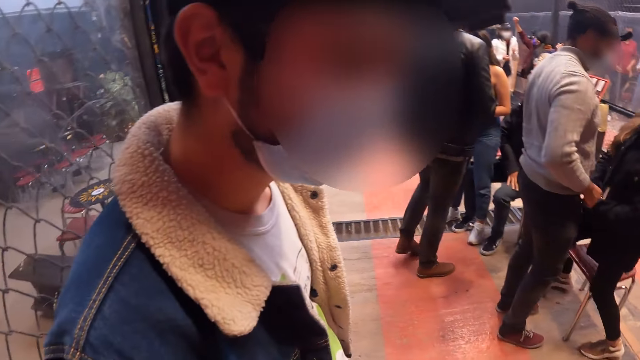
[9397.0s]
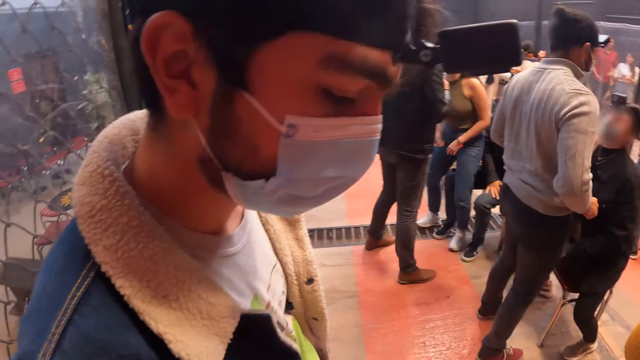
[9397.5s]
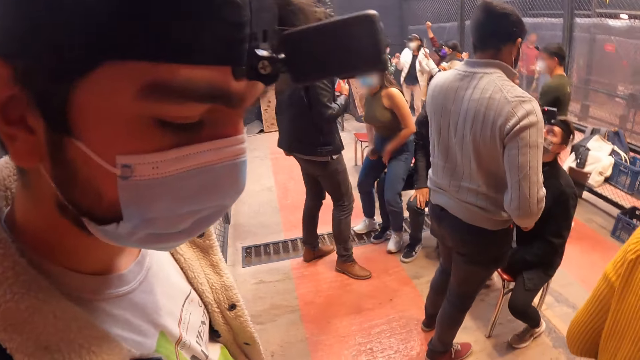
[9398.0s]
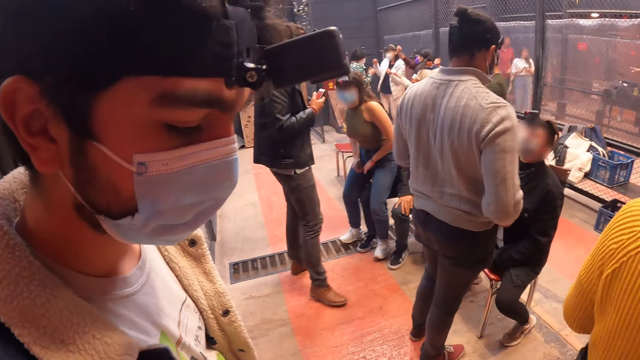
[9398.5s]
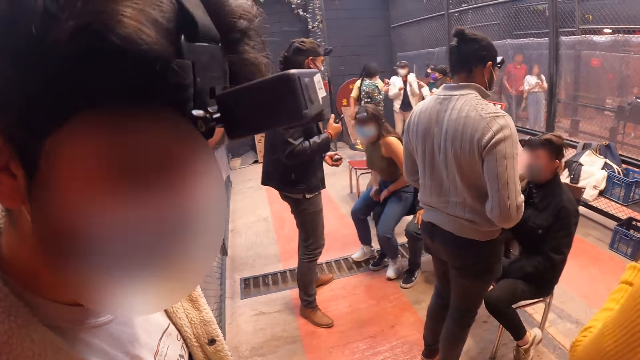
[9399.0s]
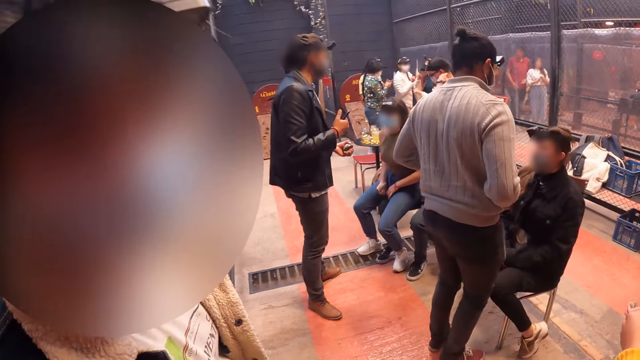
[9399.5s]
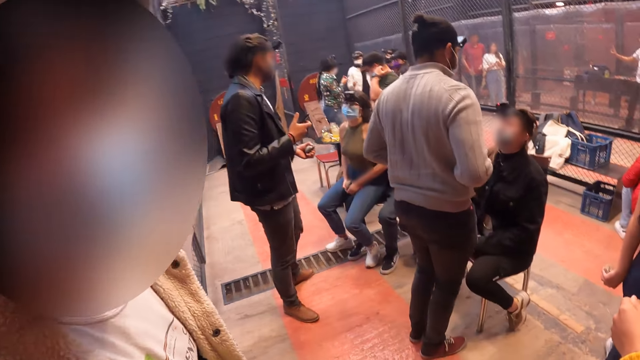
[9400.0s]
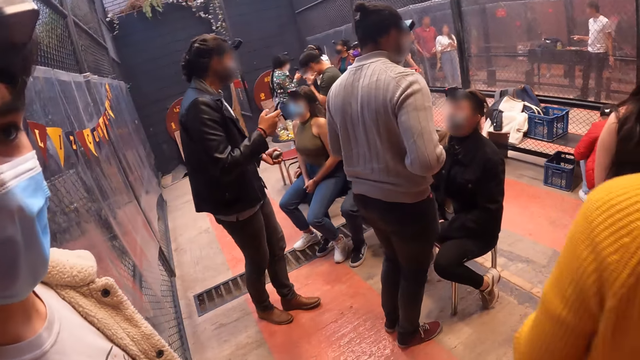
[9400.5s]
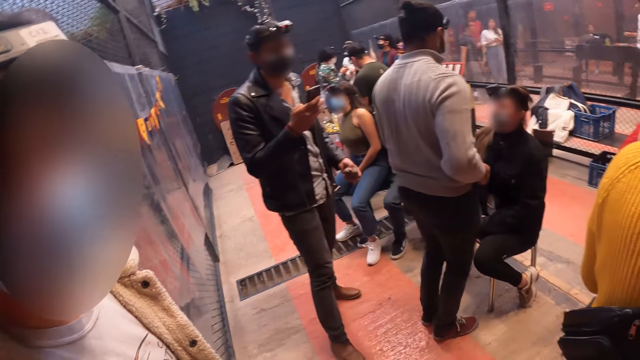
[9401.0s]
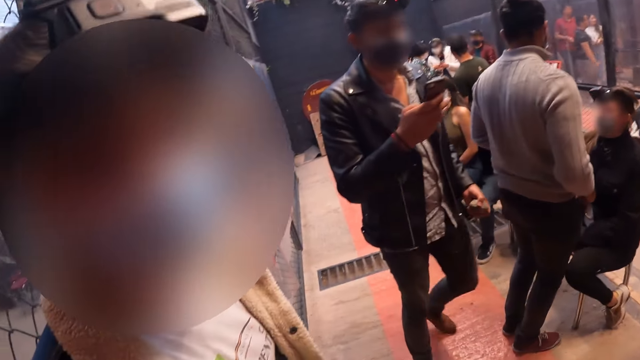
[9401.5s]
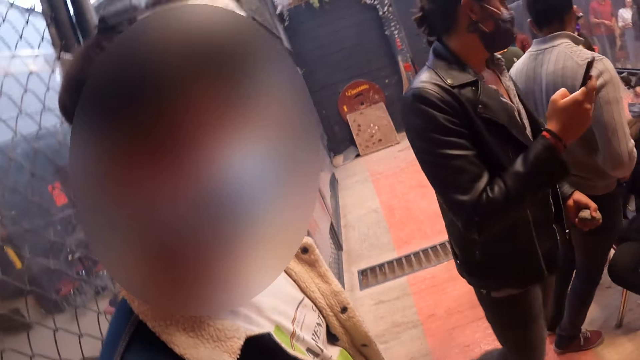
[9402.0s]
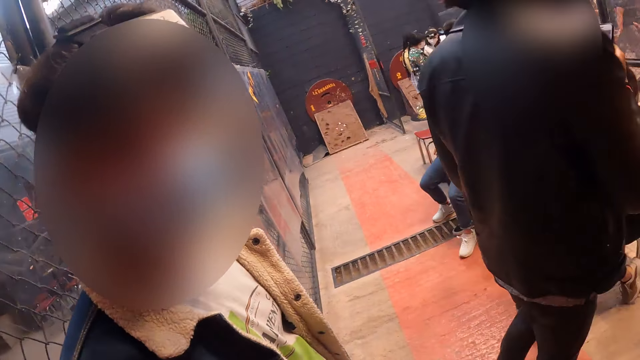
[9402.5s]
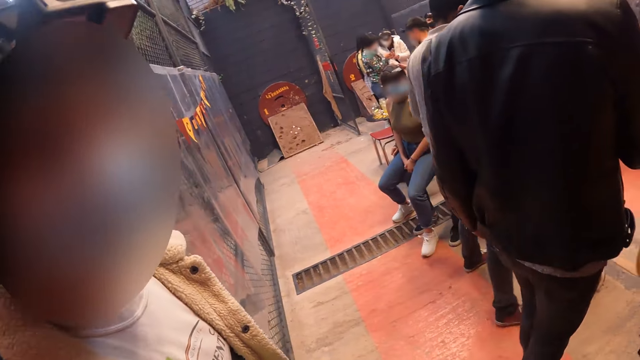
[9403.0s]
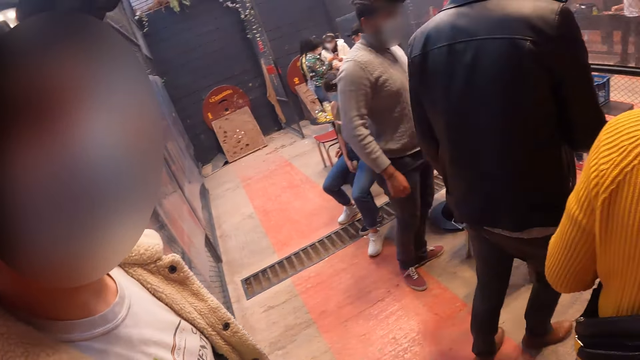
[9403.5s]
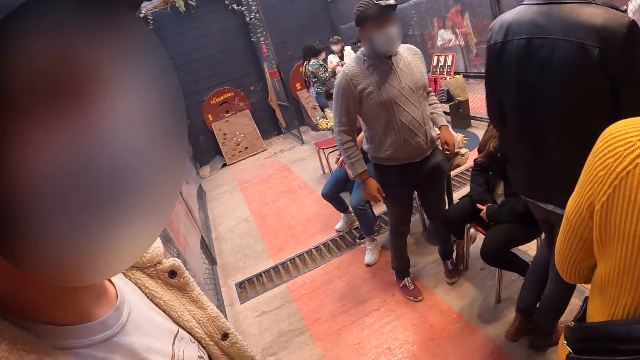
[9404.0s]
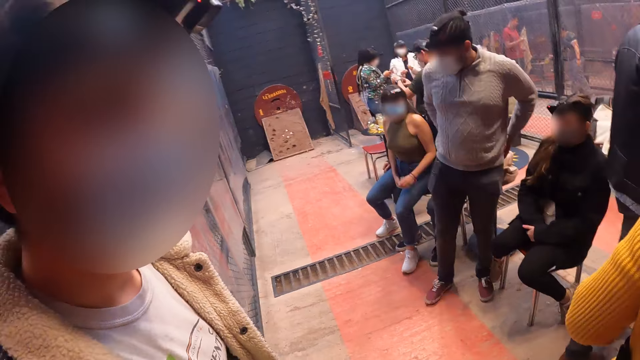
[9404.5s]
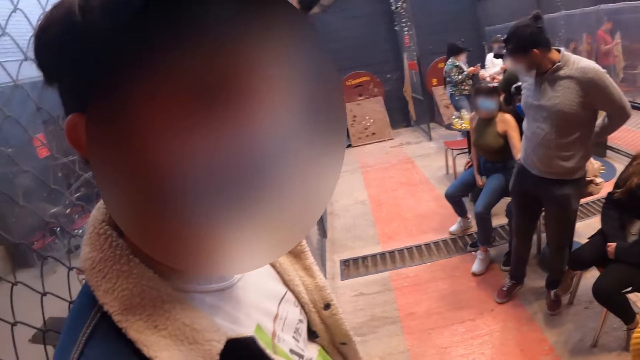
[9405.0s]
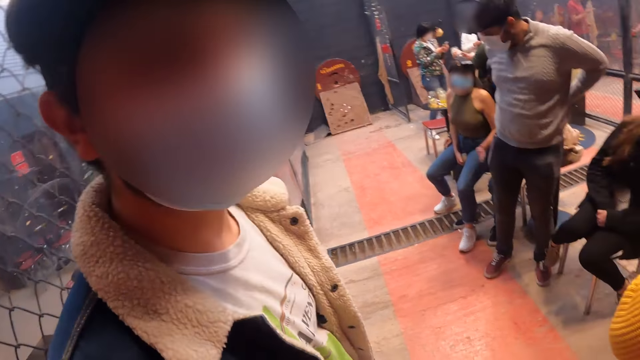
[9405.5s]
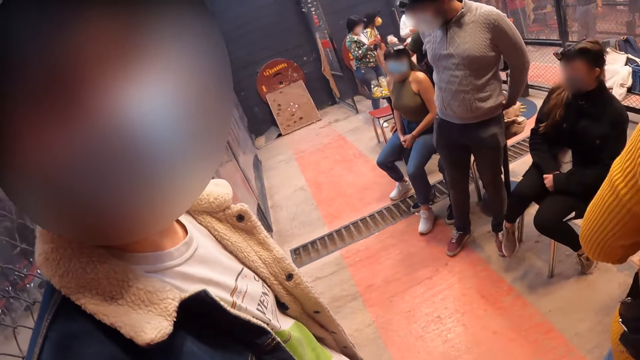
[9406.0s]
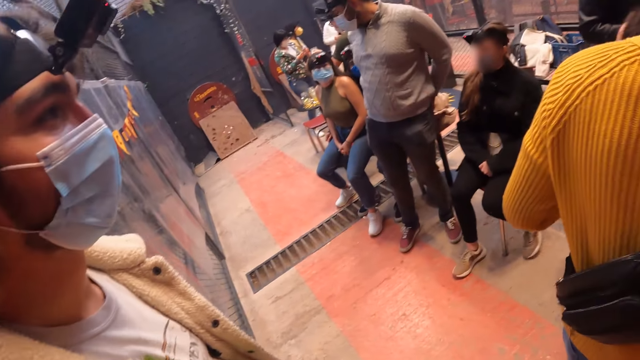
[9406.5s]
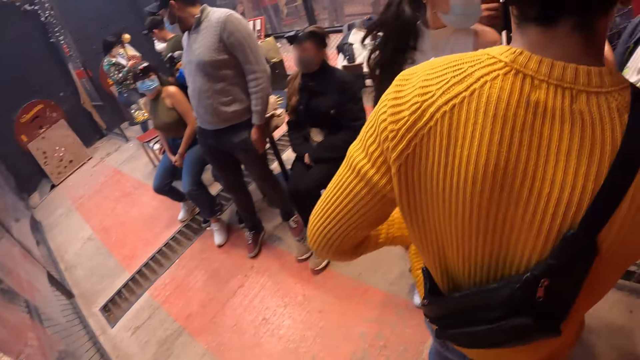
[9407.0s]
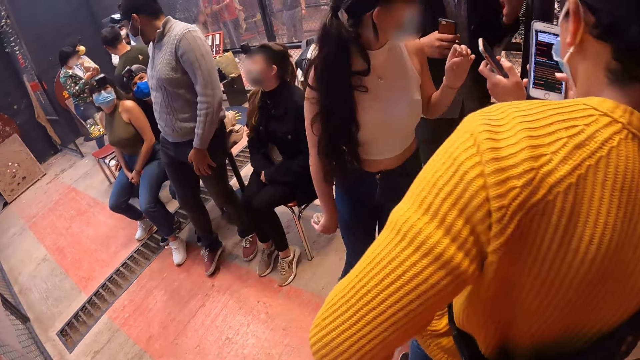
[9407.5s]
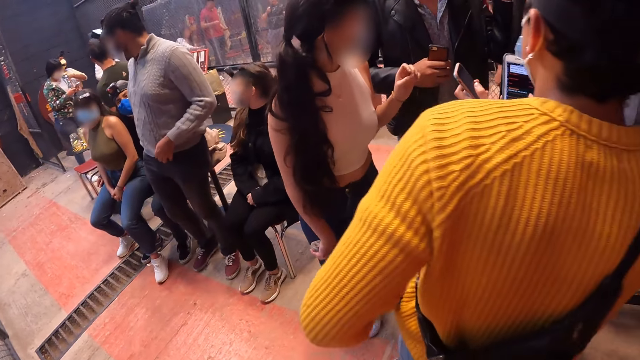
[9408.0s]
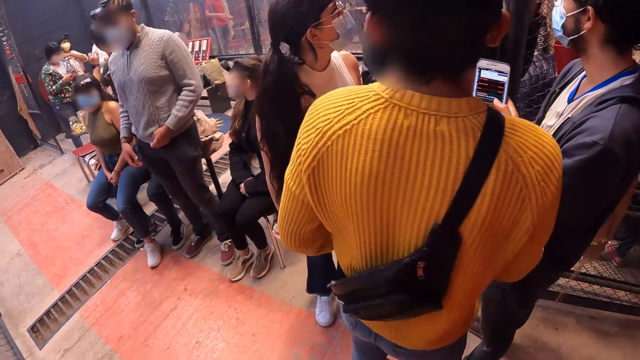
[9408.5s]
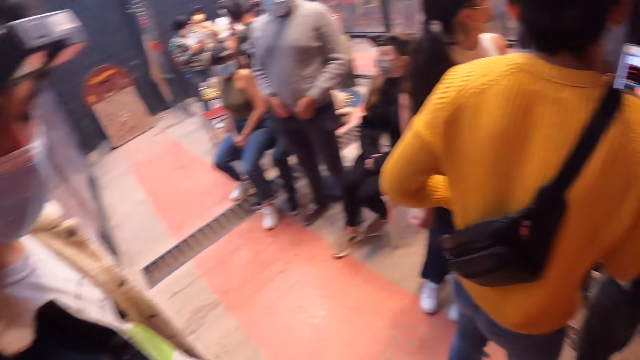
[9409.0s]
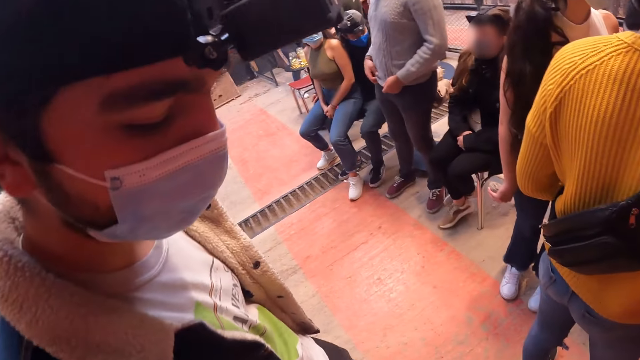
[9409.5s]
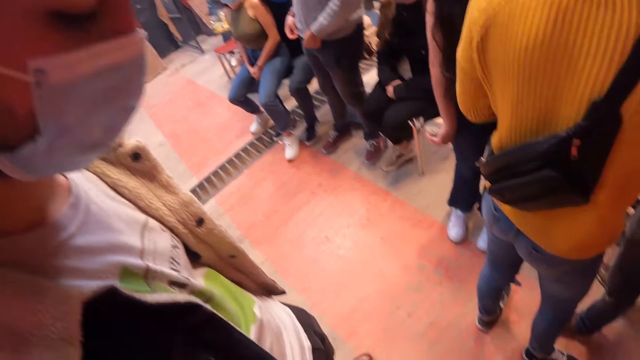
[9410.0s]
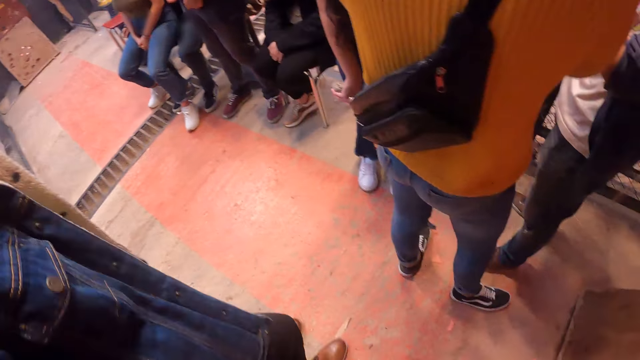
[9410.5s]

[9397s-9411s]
The woman sits on the chair on the floor. Another woman sits on a man's legs. Another man walks towards the first woman. The camera wearer speaks to a person. A third man adjusts his trousers with both hands. The camera wearer looks around.

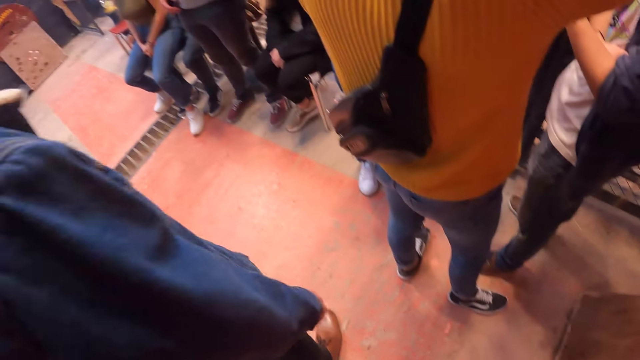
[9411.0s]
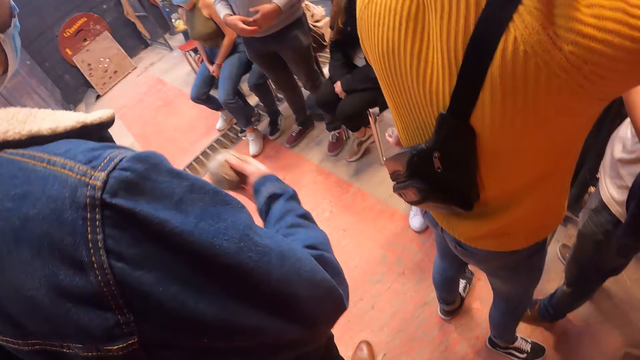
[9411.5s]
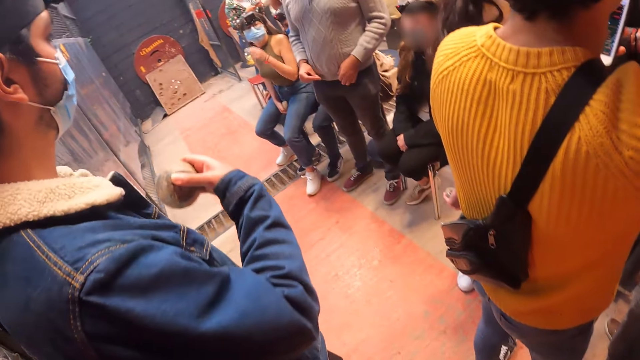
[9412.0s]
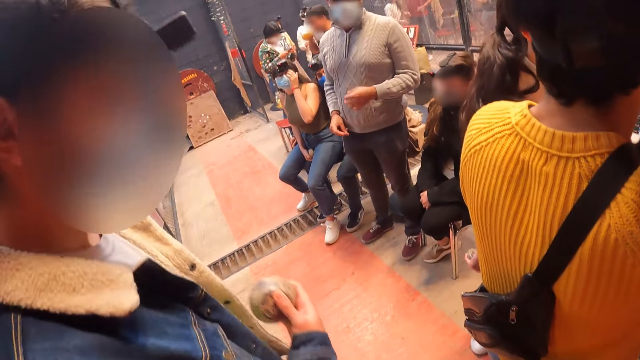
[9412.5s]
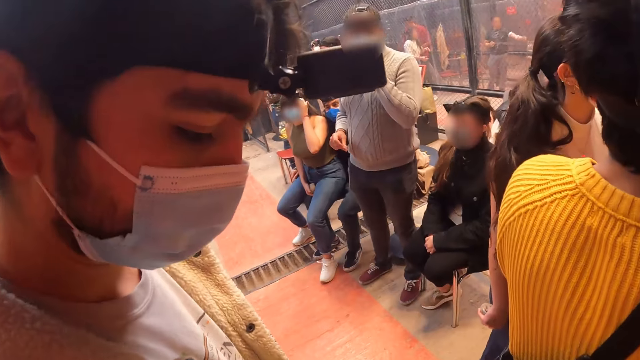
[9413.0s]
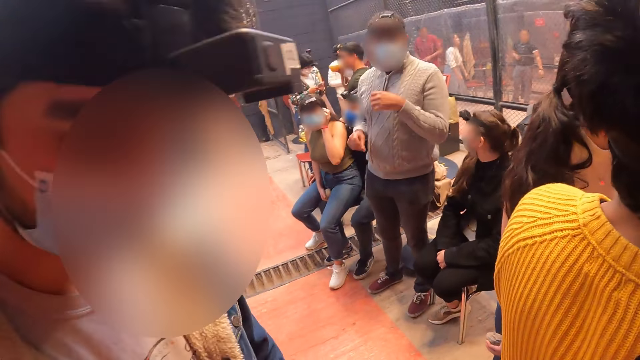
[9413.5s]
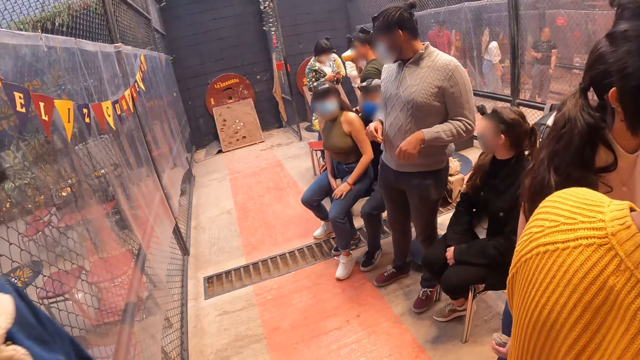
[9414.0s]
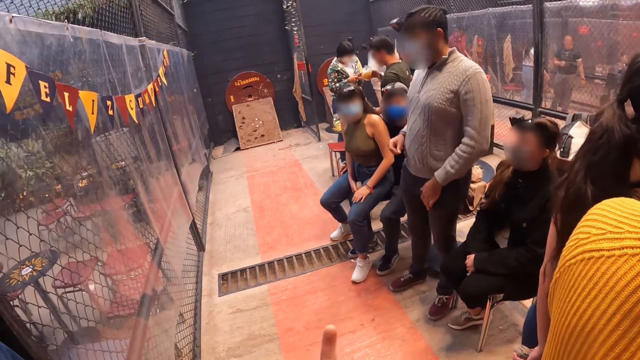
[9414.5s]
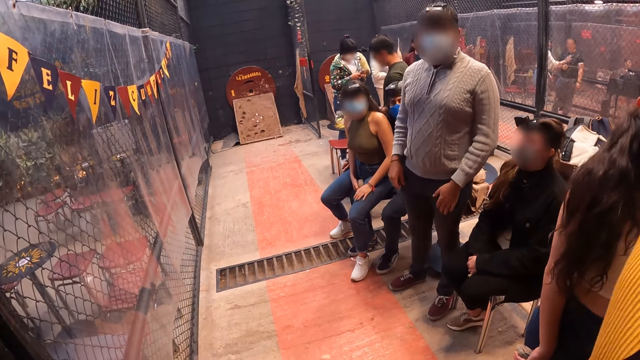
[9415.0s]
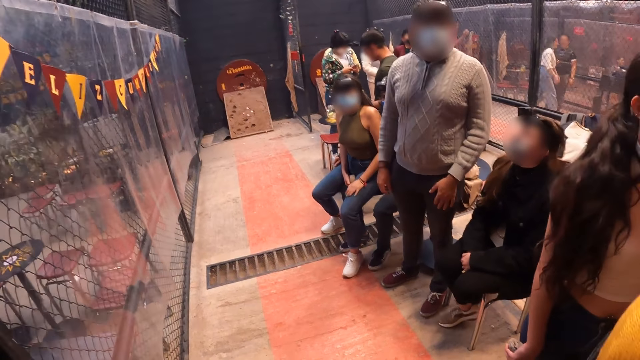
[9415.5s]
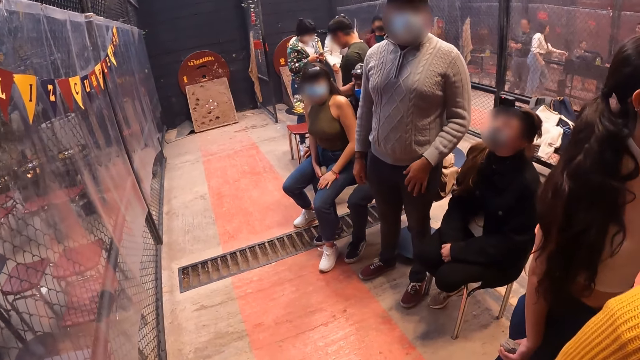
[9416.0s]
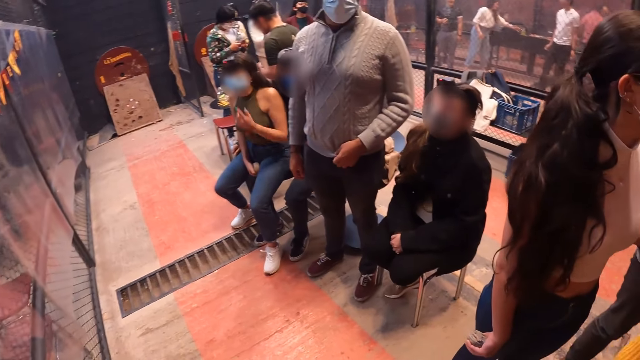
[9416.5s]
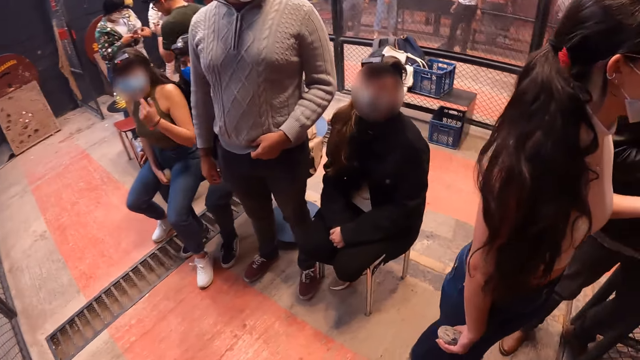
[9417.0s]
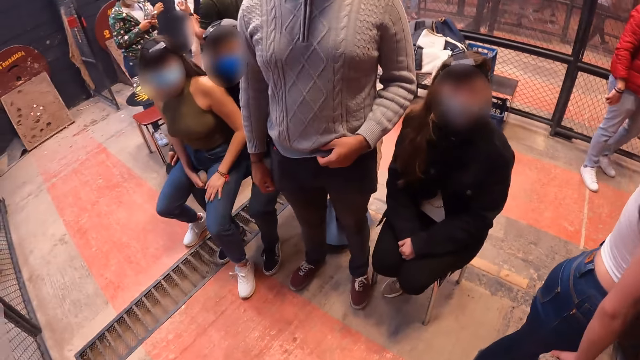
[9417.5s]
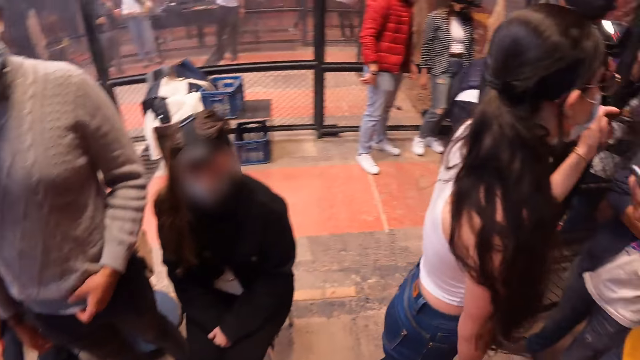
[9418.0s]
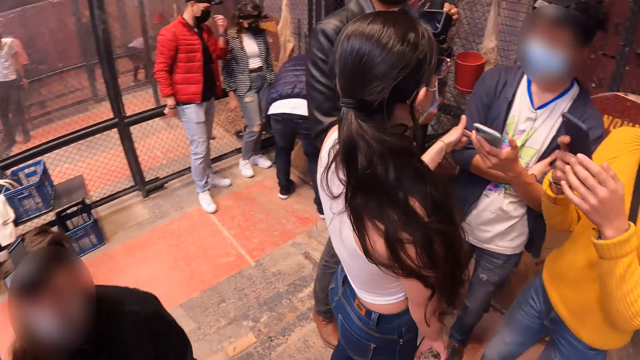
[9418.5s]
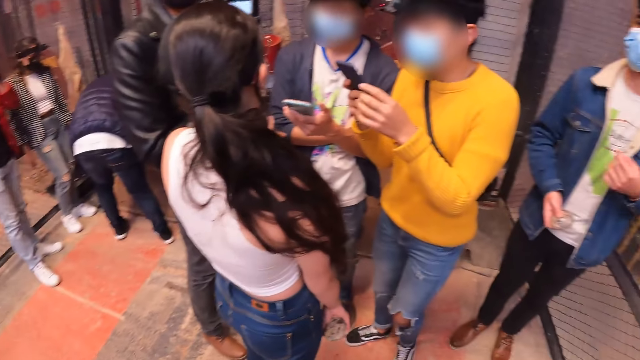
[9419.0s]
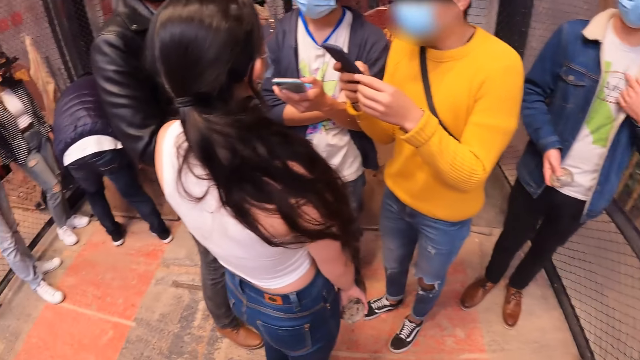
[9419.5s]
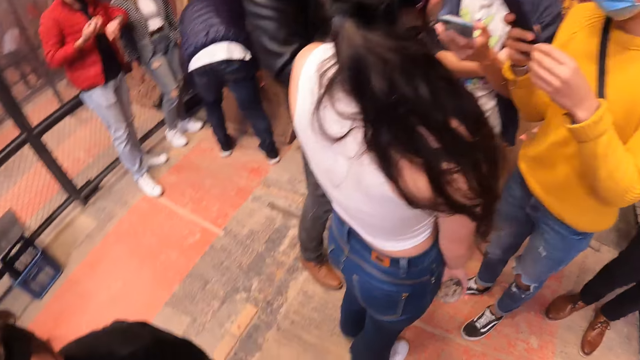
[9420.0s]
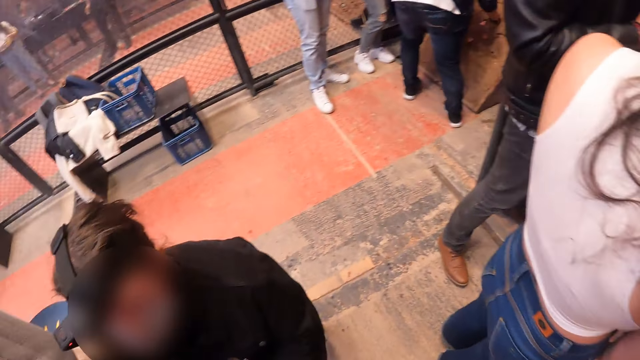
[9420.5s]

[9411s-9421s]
The woman touches a camera on her head with her left hand. The man adjusts the nose mask on his face with his left hand. The woman touches her face with her left hand. The camera wearer walks towards another woman.
